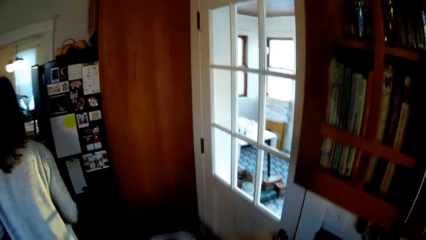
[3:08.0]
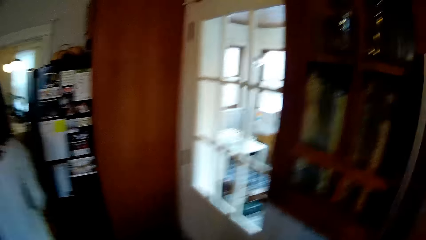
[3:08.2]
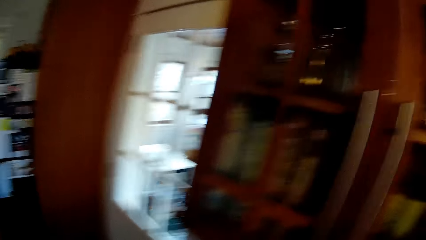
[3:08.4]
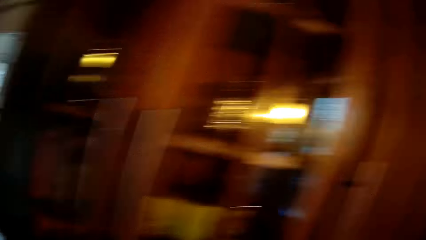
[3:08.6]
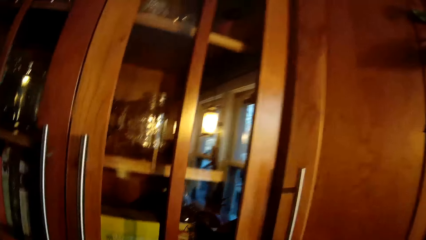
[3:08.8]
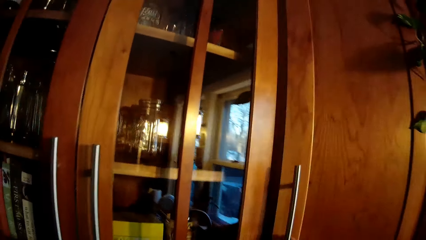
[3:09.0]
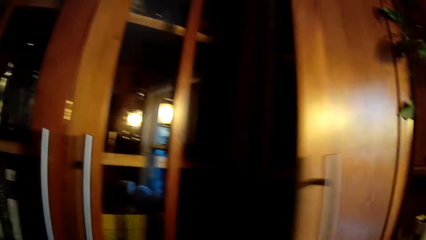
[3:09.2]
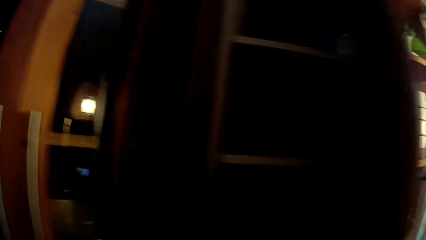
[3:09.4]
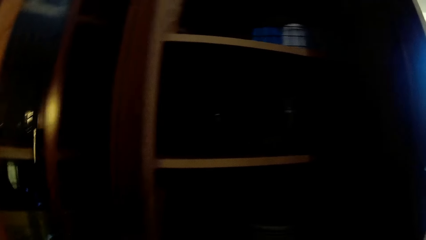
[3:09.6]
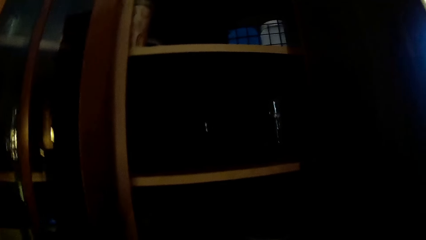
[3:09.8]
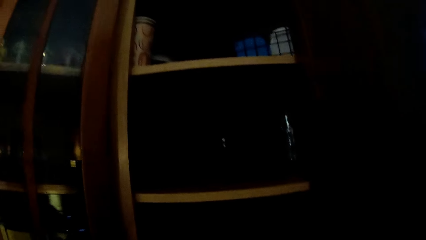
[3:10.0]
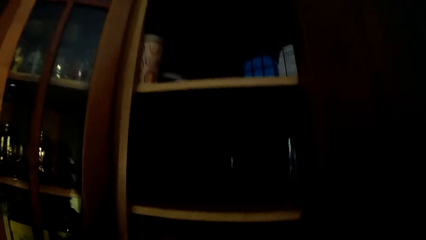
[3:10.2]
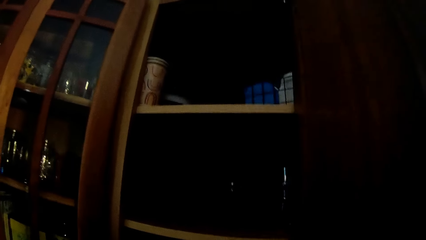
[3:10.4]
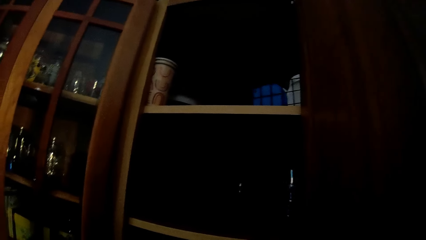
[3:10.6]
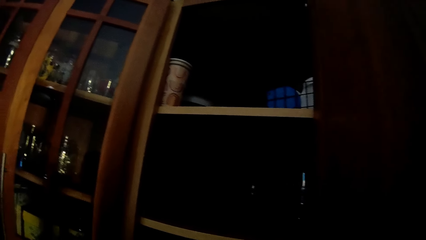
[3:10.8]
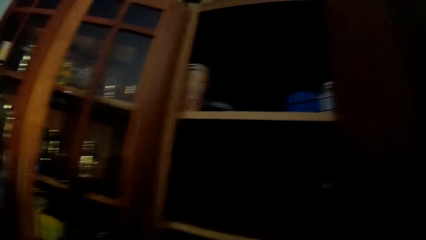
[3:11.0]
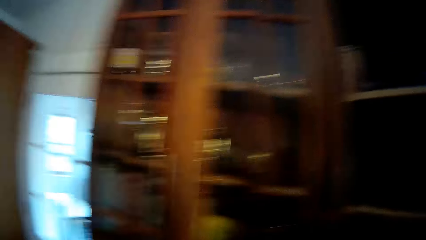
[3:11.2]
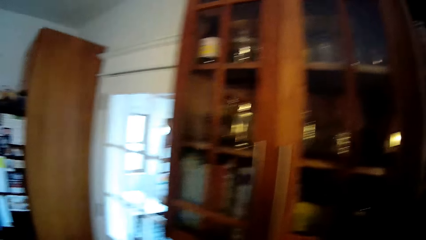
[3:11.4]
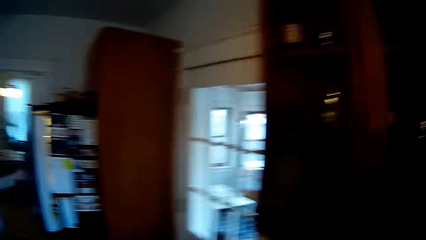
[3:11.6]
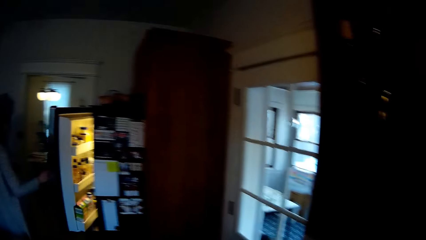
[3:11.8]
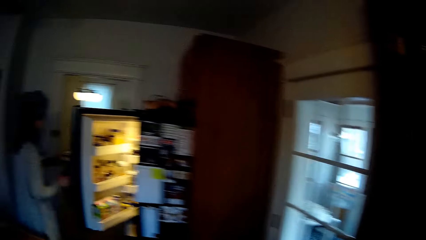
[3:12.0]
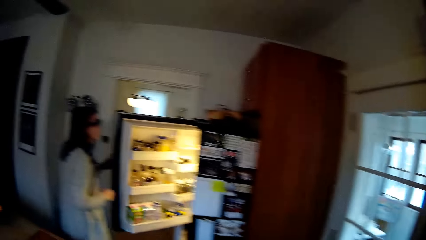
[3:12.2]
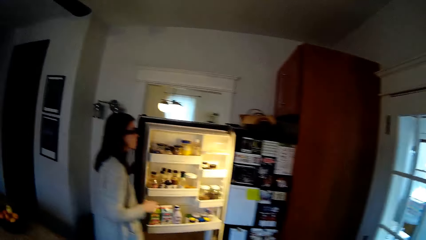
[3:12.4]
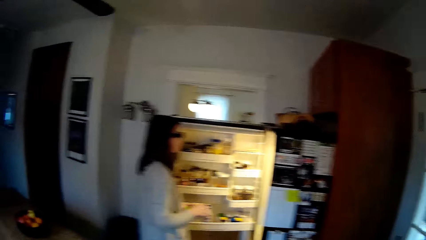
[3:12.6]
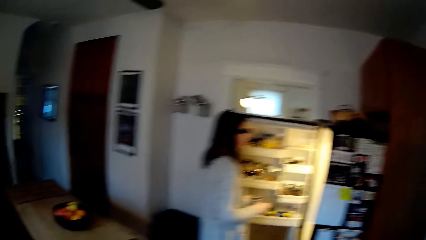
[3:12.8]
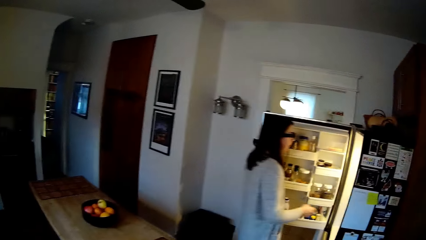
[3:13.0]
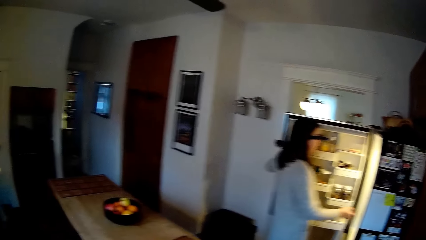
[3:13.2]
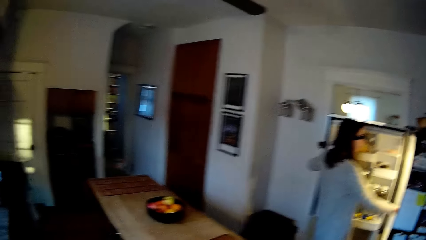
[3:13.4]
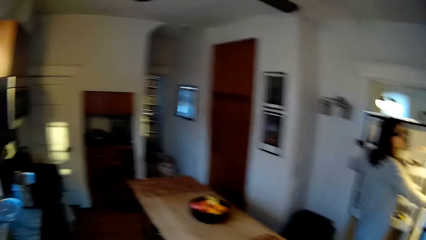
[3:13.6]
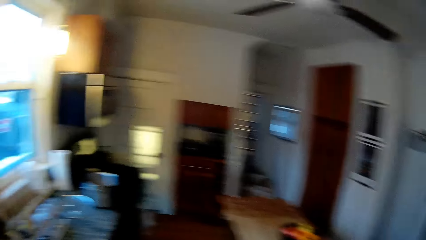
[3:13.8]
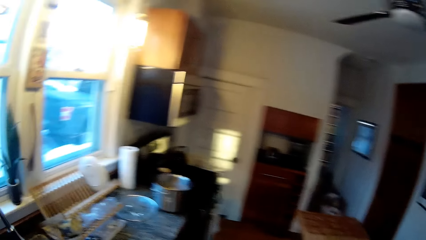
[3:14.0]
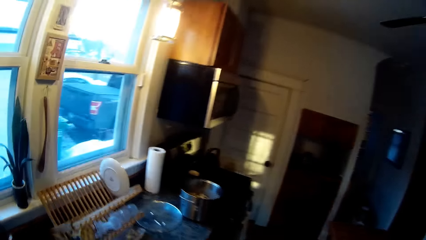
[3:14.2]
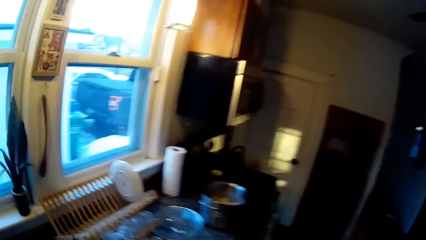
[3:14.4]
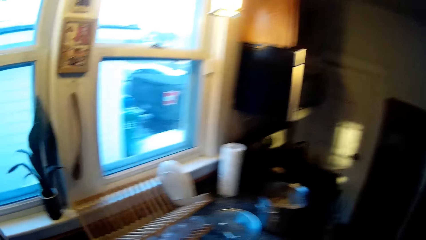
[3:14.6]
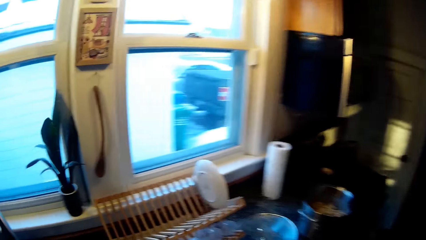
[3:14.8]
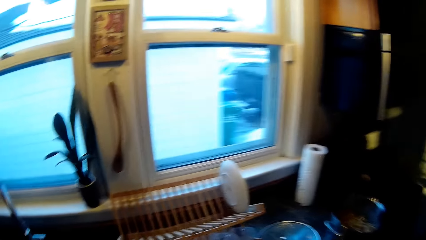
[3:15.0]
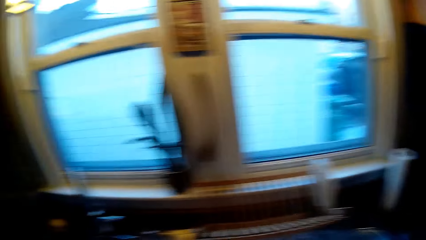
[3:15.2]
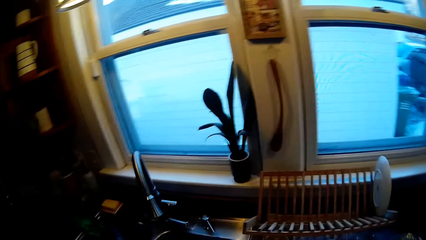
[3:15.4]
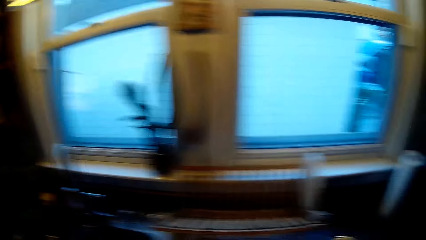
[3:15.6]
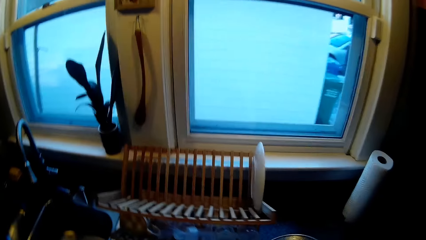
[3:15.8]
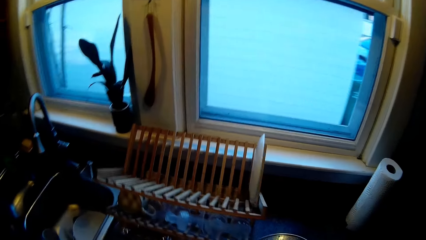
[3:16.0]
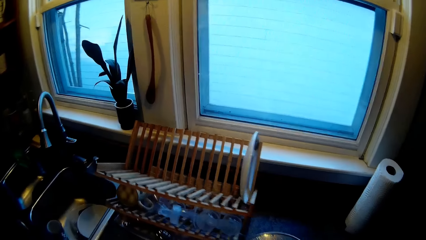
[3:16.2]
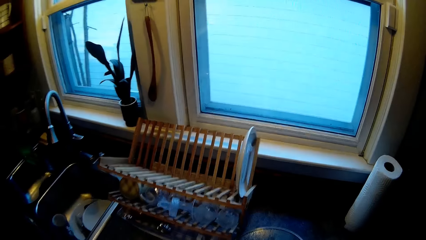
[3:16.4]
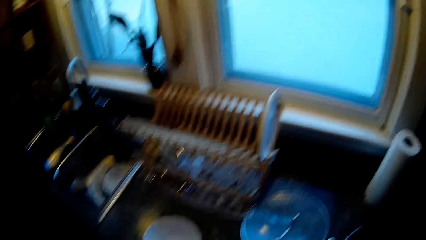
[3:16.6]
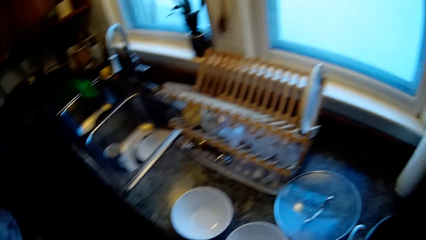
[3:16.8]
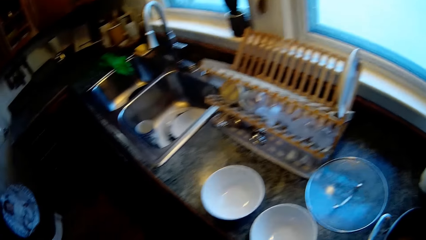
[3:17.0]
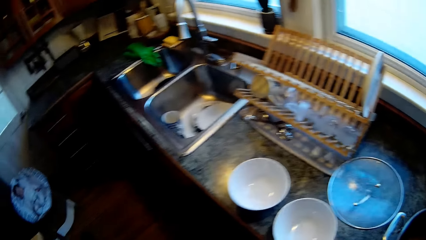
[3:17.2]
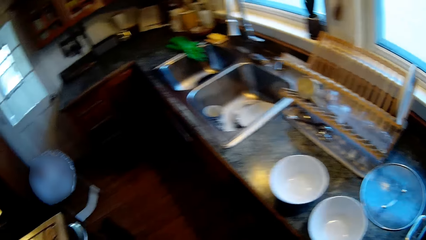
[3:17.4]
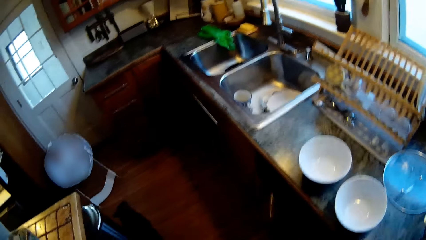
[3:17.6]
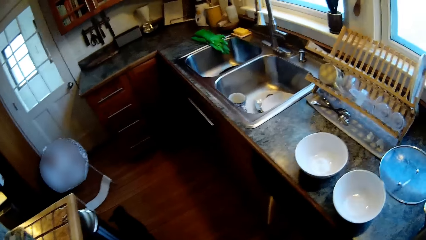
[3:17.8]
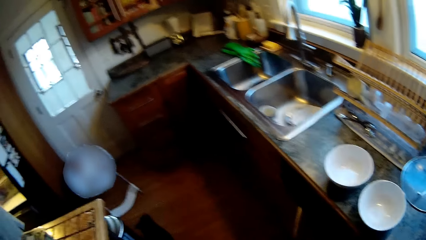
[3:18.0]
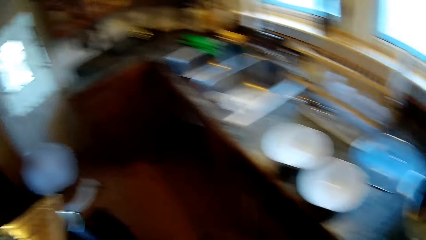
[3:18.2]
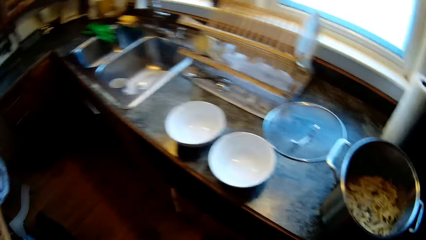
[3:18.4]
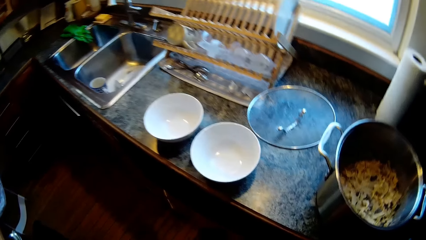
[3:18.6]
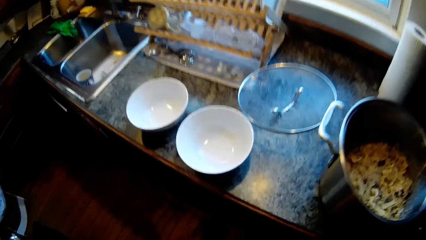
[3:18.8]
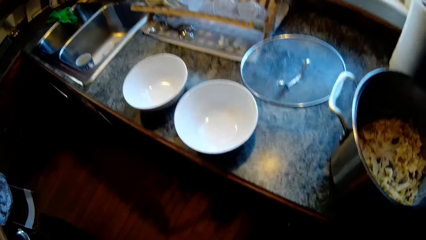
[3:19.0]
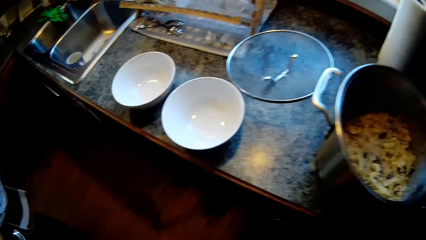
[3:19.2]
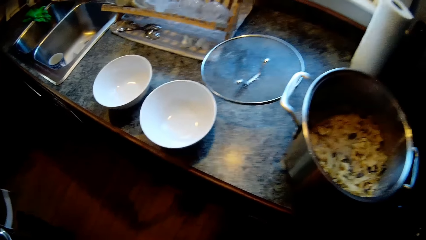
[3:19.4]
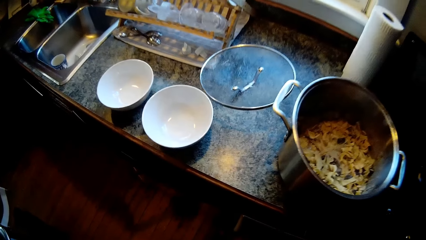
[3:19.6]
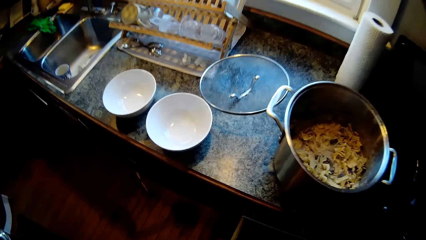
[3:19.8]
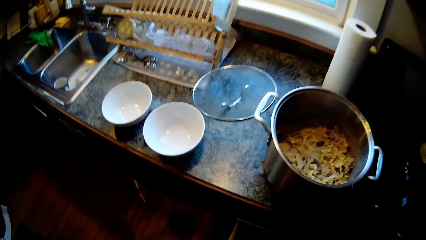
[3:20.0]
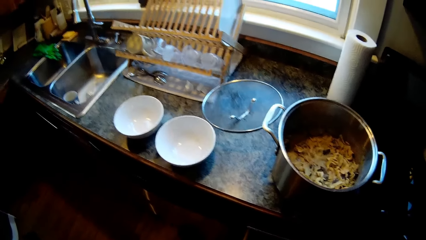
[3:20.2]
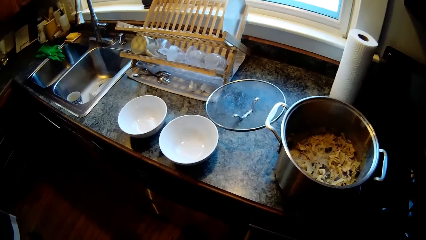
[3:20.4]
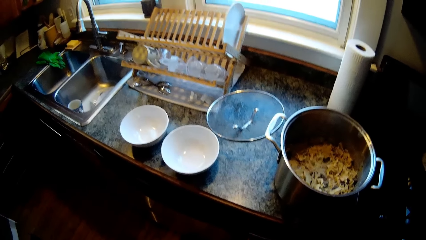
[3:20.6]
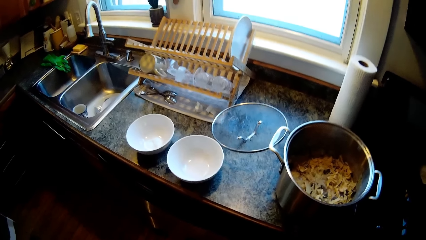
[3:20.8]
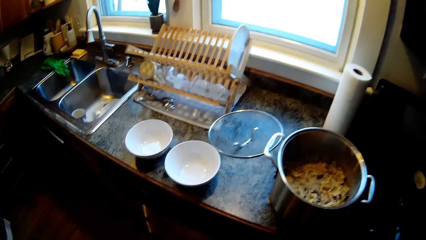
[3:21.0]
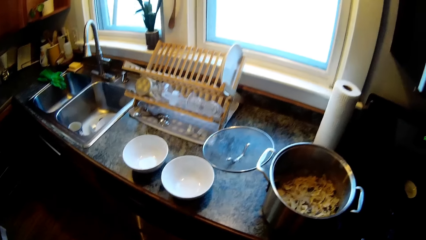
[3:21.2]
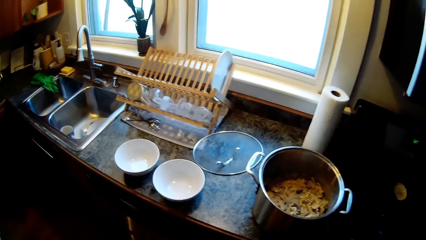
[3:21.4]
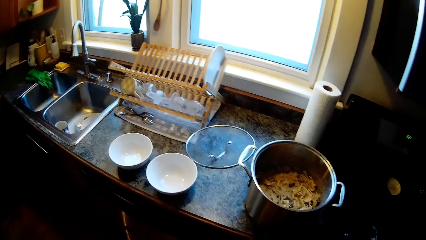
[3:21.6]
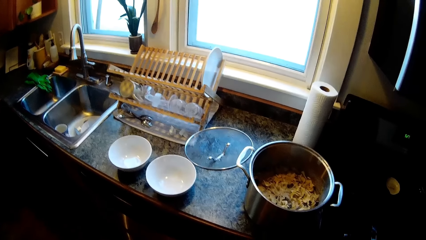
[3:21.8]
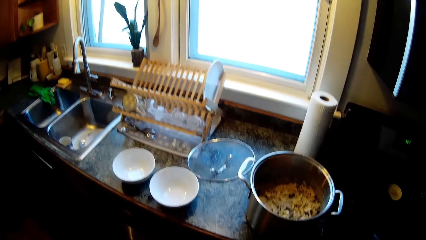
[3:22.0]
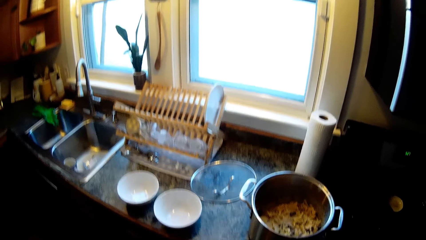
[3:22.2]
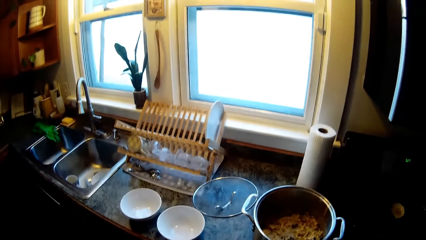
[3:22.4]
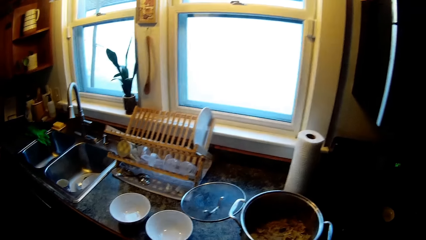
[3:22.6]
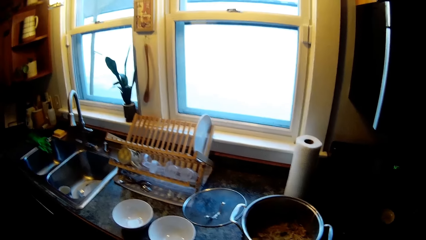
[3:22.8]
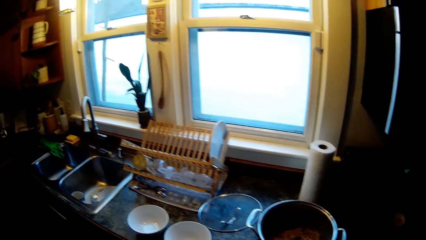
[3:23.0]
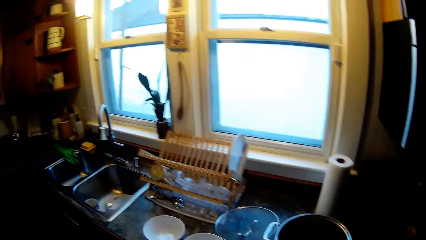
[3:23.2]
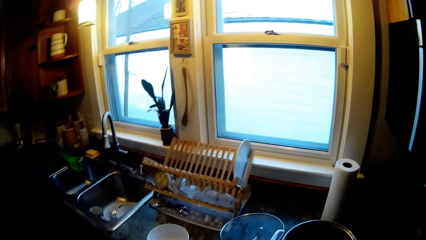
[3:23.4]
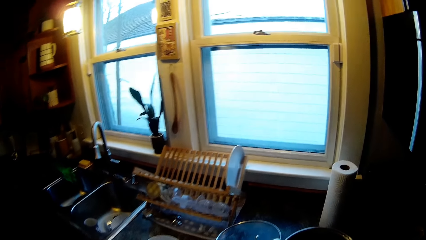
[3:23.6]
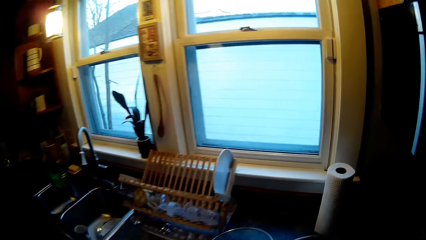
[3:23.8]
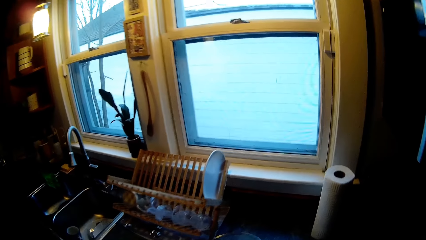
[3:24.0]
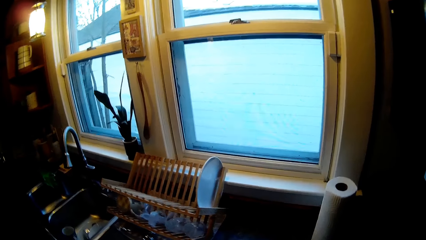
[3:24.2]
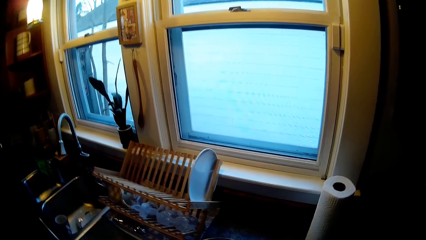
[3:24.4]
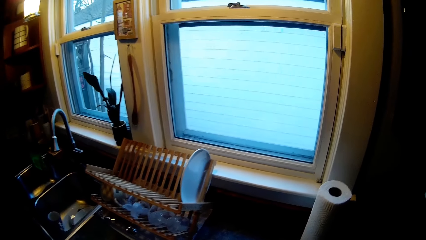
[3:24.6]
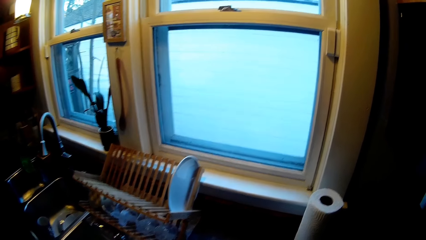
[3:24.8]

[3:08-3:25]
The camera wearer looks around. He opens a cupboard with his right hand. He does something. A woman opens the refrigerator with her right hand. The woman picks something from the refrigerator. The camera wearer looks around and moves around the room. He does something.
